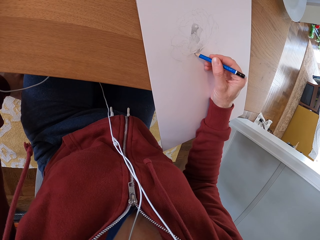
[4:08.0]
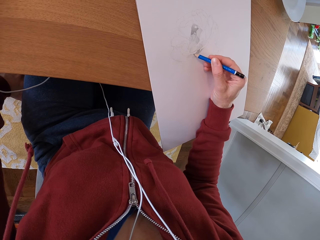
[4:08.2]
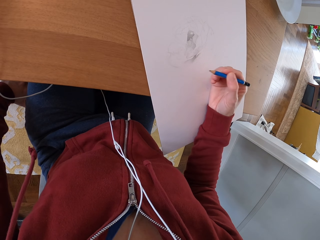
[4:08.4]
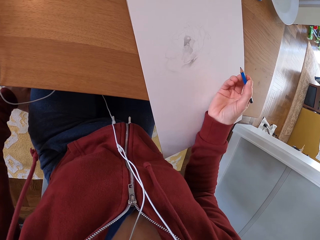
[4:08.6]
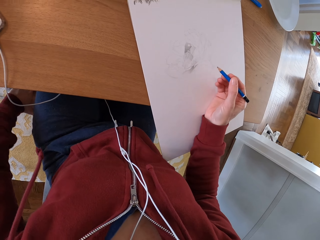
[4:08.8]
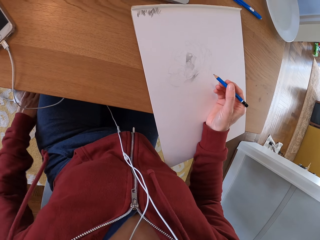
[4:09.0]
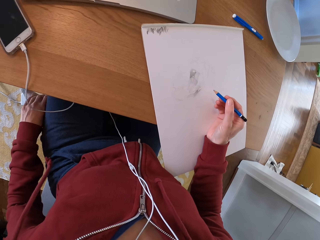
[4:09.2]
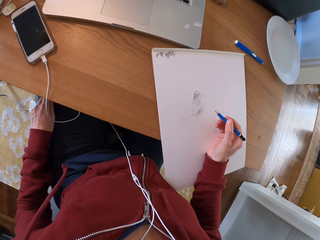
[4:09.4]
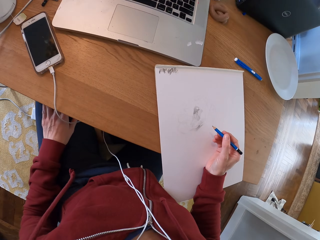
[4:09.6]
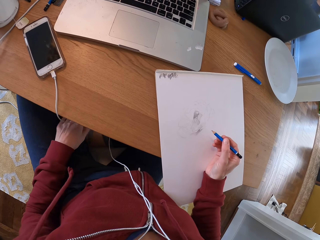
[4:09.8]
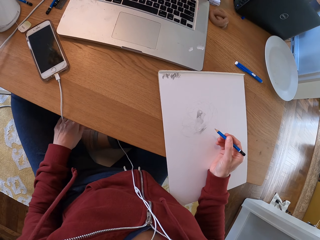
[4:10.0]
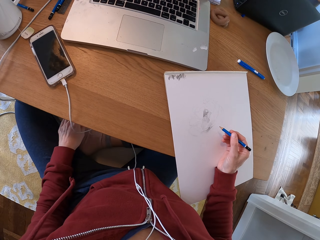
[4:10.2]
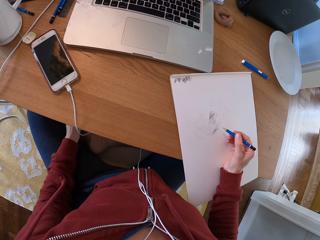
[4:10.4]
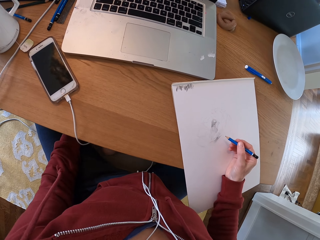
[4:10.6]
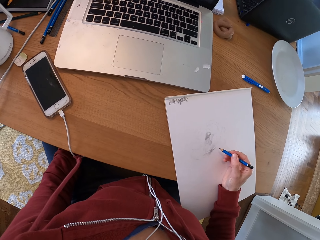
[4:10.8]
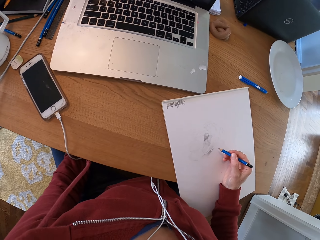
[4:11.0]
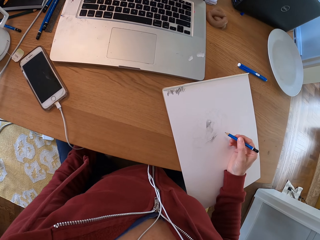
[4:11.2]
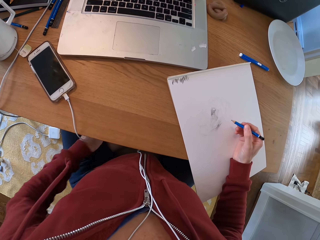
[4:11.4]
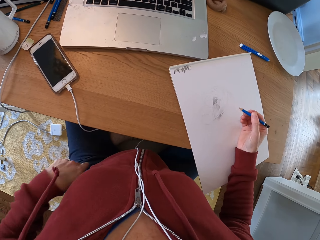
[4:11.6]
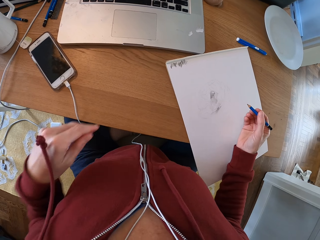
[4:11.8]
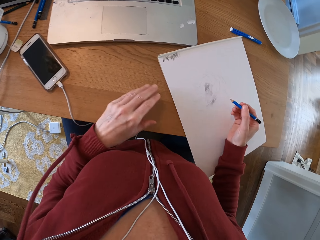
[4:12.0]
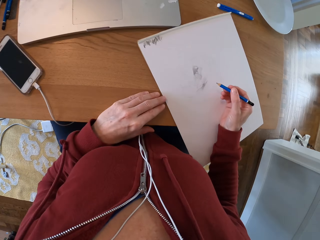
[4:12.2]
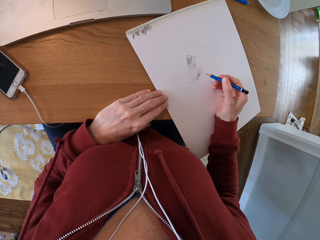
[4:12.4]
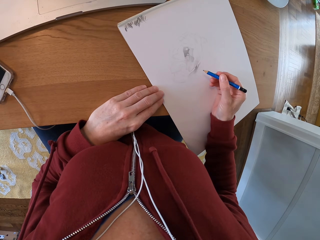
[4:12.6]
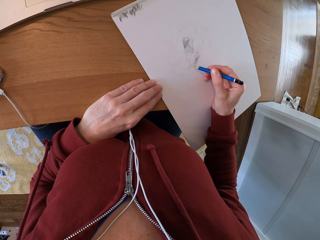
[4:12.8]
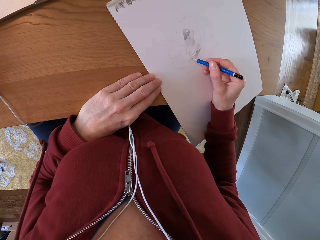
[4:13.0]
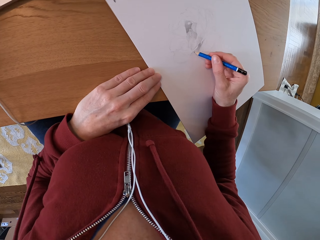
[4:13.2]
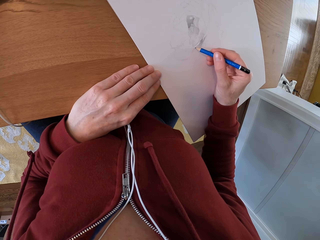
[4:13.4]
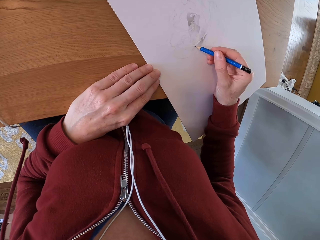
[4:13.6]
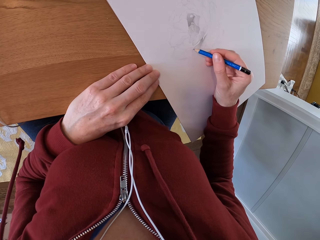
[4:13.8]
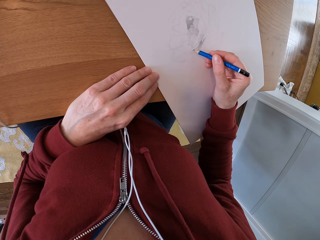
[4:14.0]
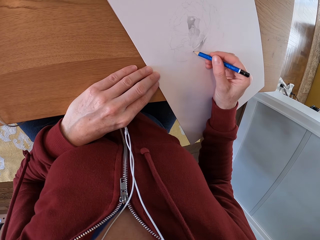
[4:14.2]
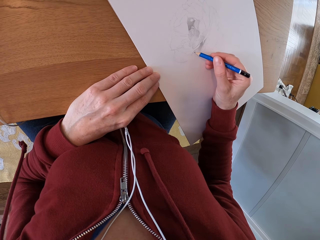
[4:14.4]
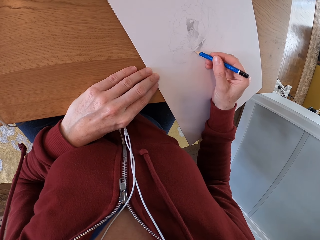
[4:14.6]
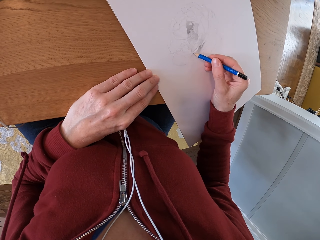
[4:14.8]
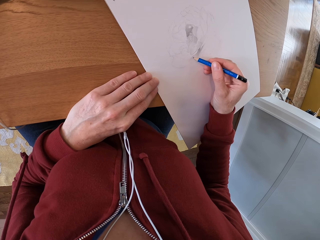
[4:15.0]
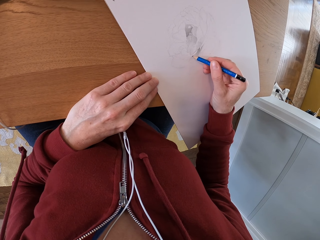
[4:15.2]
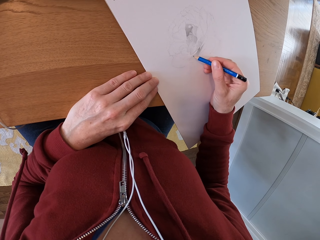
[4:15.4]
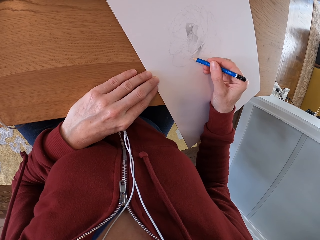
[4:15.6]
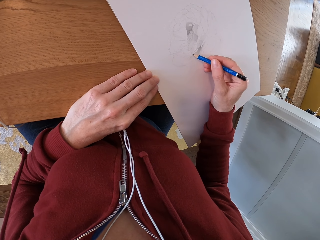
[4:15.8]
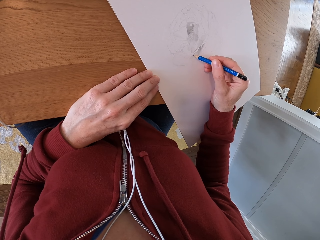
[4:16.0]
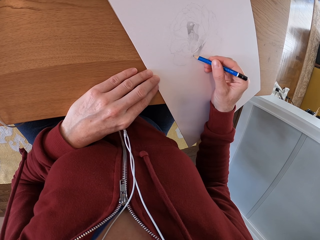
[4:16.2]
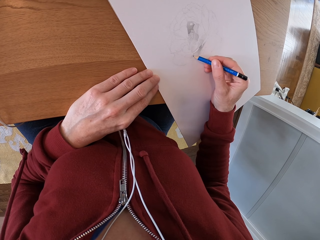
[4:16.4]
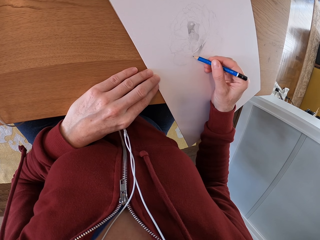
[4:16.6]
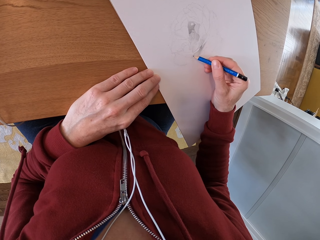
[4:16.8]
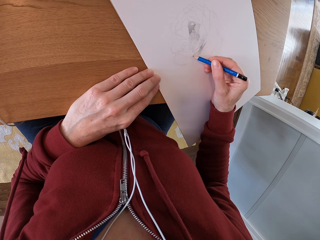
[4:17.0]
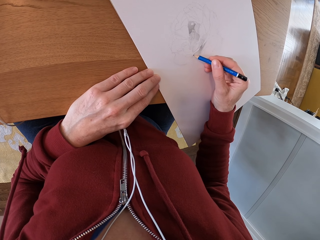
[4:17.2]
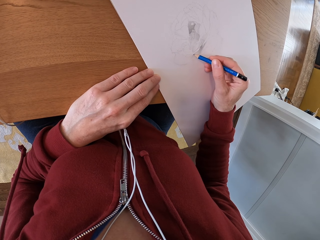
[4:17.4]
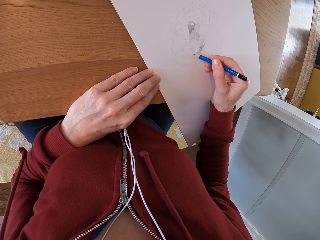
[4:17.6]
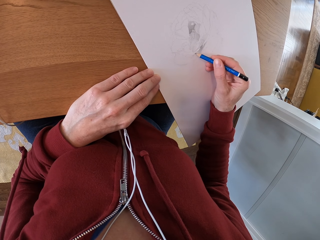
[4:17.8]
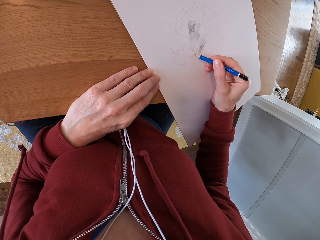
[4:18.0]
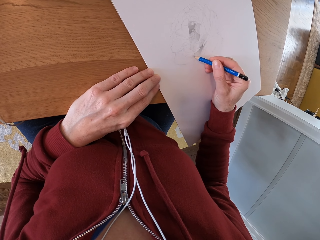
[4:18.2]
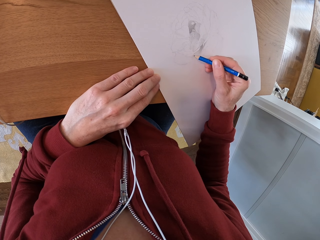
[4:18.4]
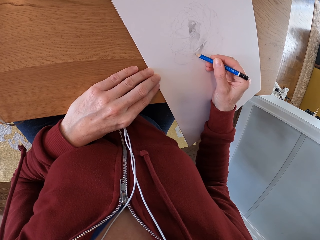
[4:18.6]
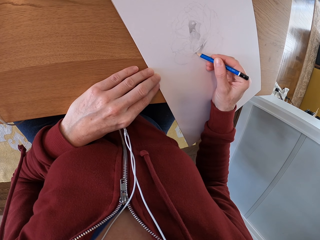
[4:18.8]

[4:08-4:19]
The camera wearer turns around the room. They draw on the paper.

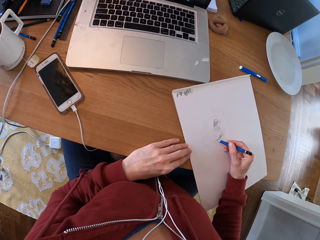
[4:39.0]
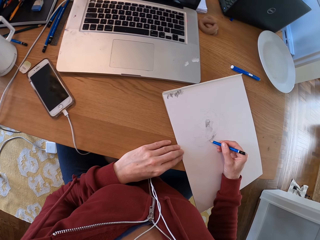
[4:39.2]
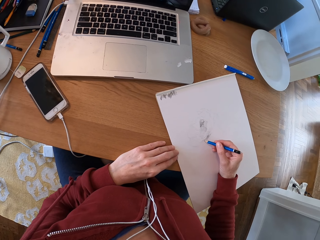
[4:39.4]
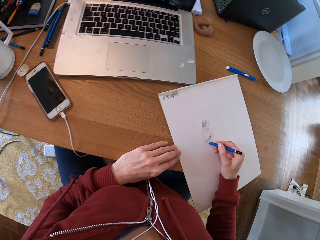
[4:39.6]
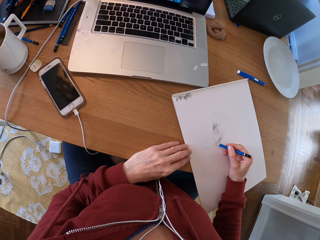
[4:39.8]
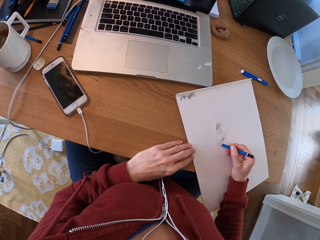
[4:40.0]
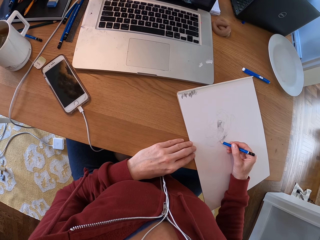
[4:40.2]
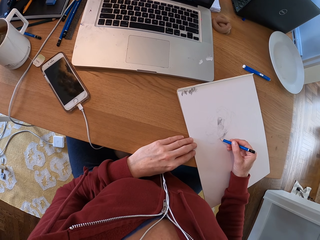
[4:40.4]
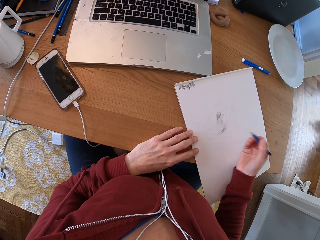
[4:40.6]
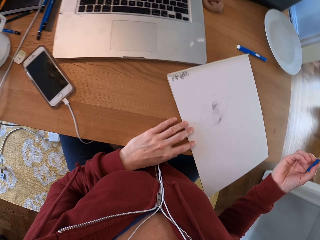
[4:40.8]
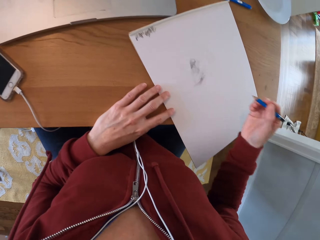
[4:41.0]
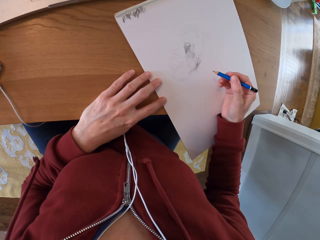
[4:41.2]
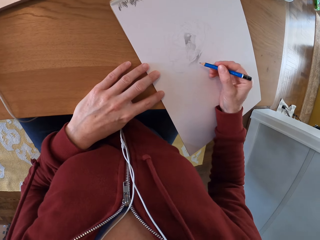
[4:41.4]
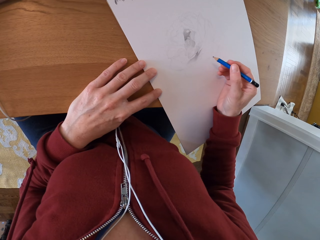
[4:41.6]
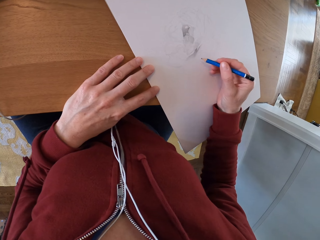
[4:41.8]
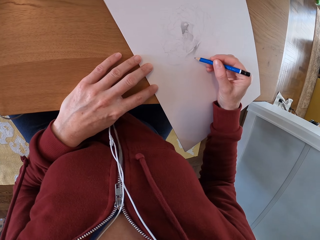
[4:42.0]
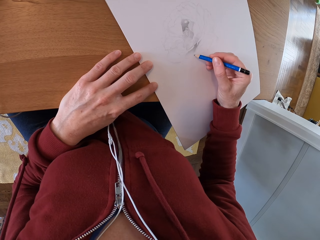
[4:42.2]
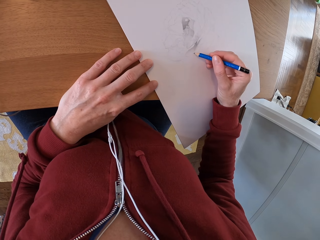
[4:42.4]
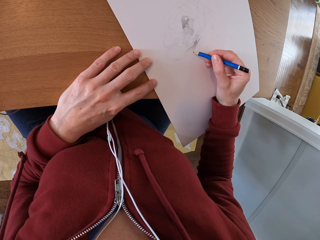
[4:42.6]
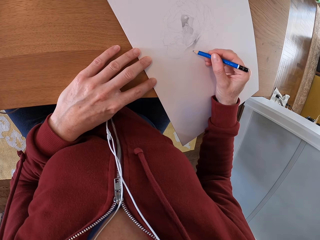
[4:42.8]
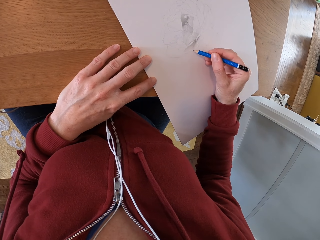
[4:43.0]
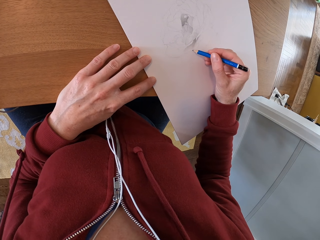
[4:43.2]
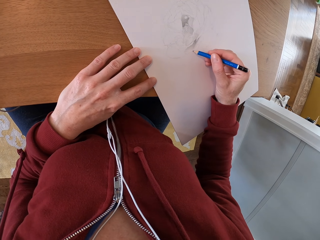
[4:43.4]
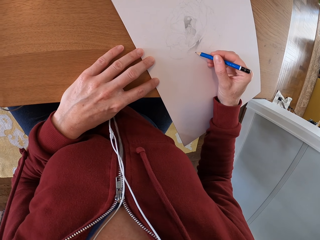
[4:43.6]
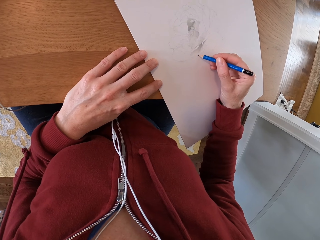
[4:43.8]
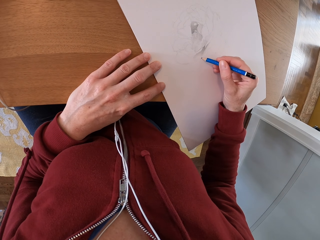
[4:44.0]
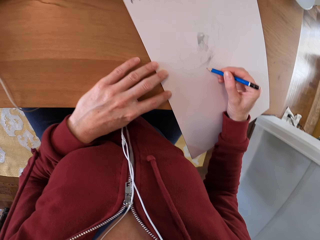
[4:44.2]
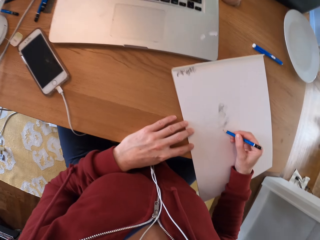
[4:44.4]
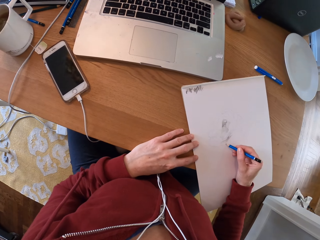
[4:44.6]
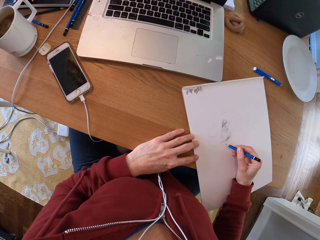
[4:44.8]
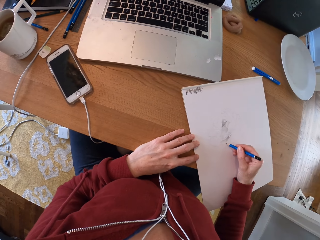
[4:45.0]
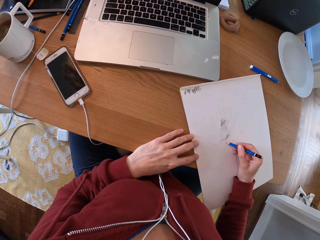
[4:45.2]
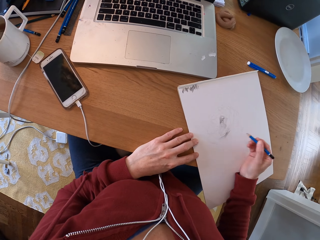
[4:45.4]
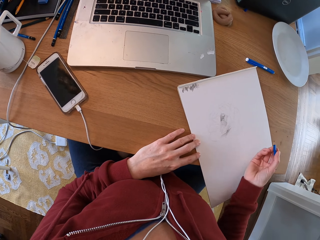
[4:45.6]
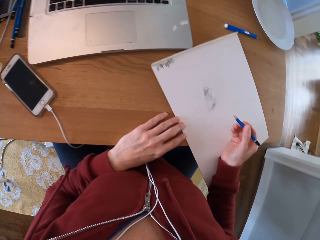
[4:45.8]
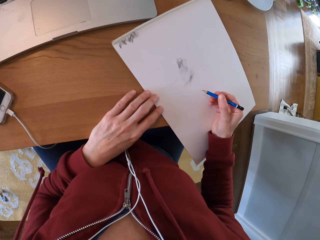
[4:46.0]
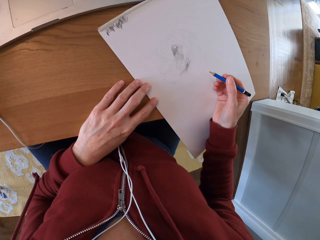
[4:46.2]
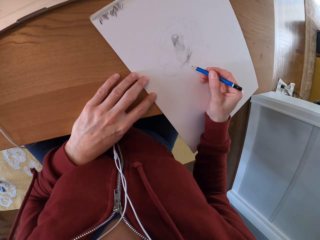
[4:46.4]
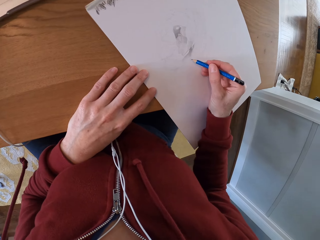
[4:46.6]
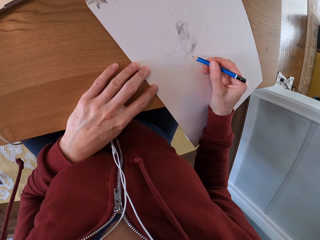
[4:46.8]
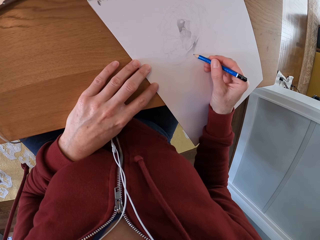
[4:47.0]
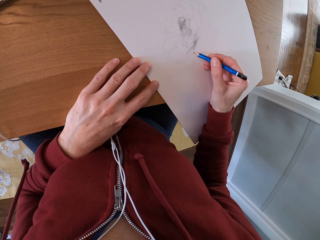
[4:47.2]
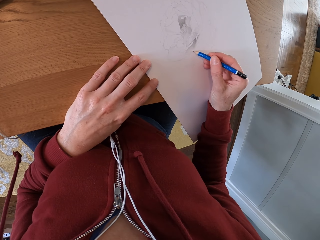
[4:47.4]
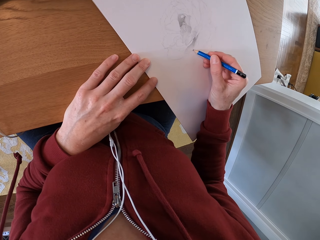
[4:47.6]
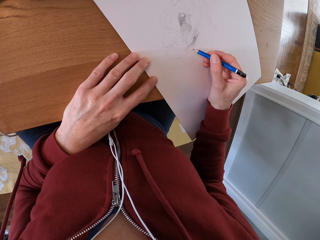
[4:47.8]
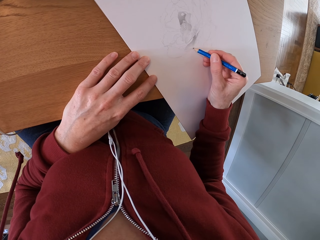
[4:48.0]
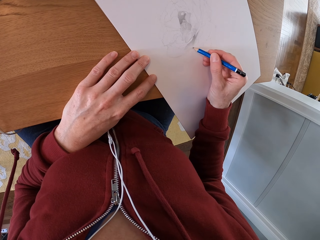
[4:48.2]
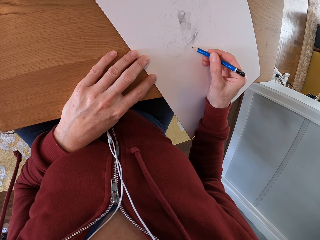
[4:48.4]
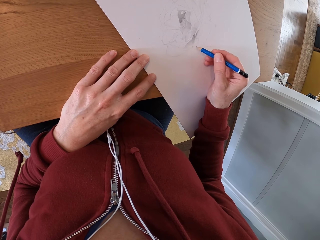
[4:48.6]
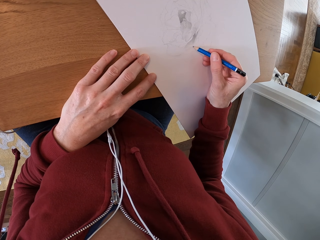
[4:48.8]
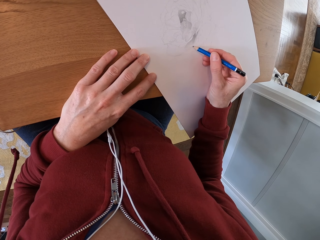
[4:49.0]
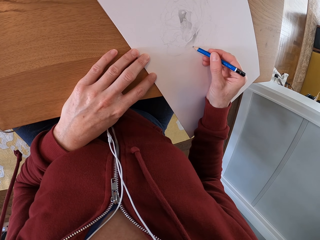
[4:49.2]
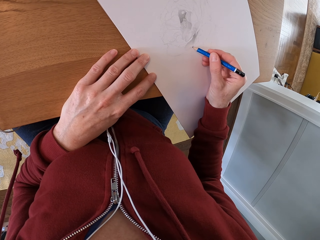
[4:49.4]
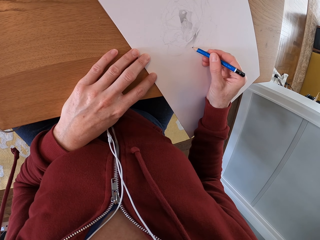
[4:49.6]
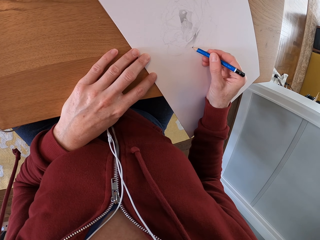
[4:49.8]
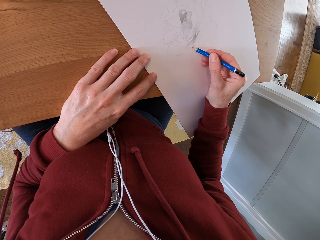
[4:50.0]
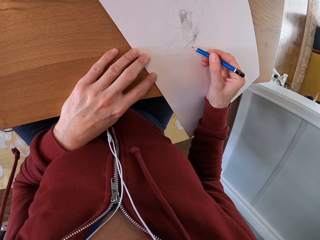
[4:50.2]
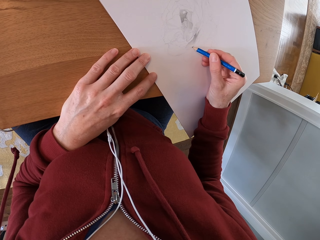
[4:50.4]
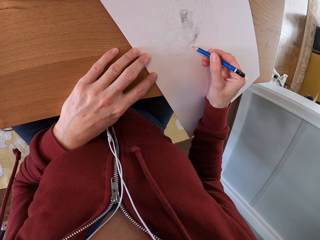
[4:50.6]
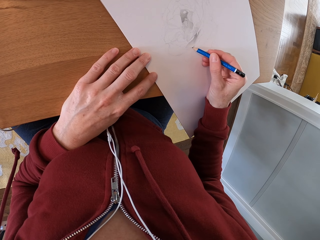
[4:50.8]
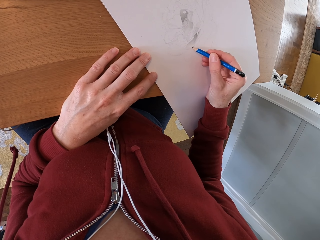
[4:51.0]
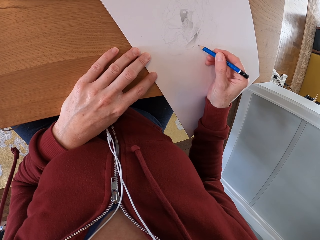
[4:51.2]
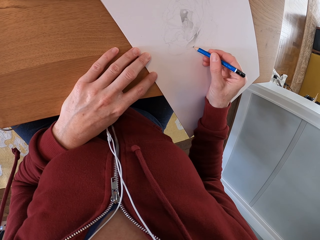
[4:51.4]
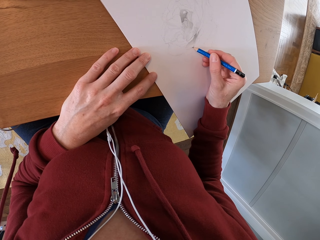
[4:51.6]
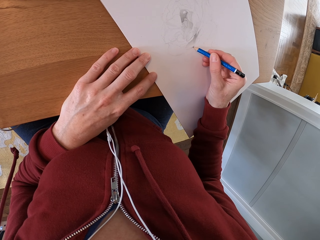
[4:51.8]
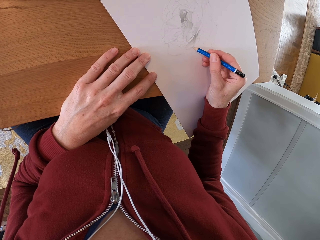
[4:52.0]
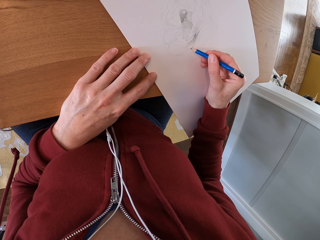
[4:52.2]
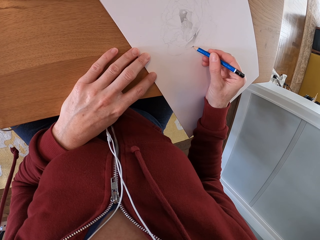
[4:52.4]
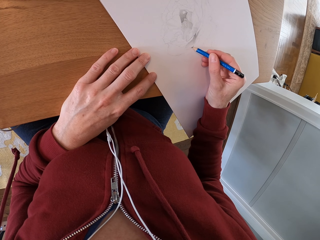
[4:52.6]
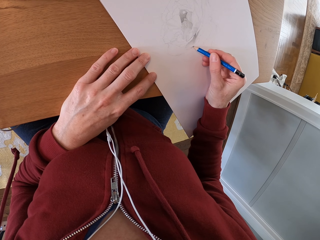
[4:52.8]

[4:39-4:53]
The camera wearer turns around the room. They draw on the paper. They turn around the room. They draw on the paper.
